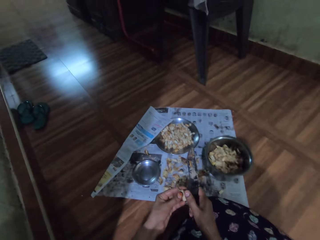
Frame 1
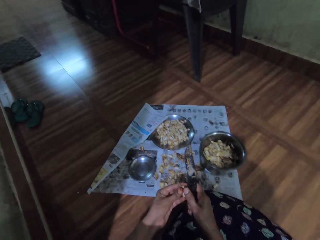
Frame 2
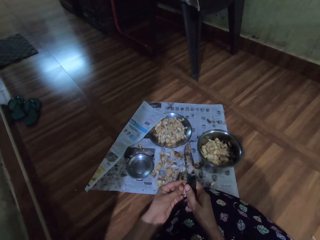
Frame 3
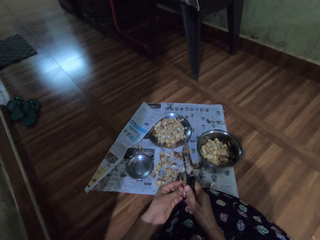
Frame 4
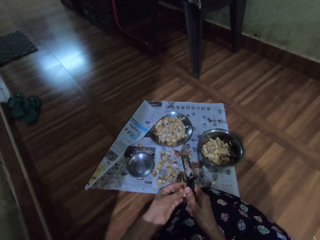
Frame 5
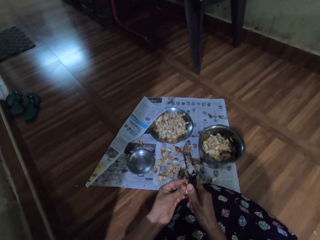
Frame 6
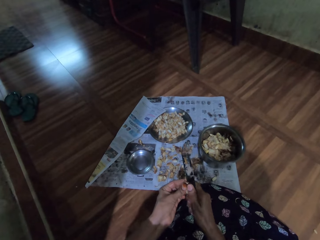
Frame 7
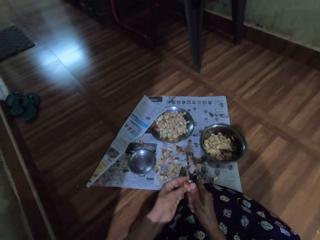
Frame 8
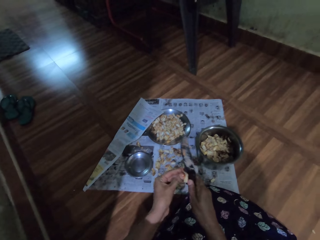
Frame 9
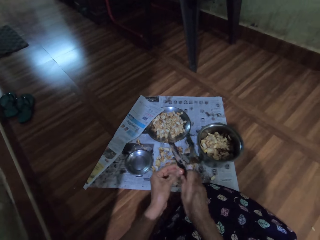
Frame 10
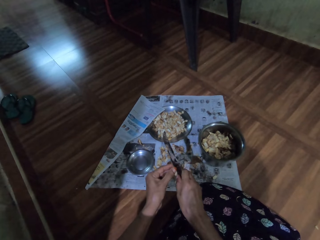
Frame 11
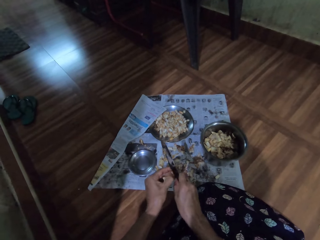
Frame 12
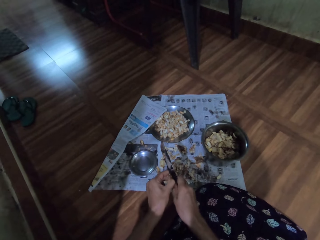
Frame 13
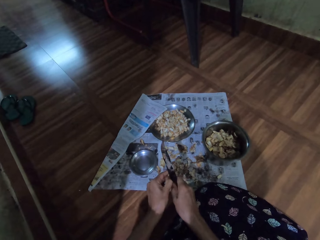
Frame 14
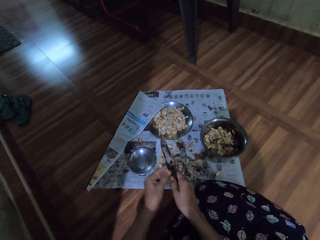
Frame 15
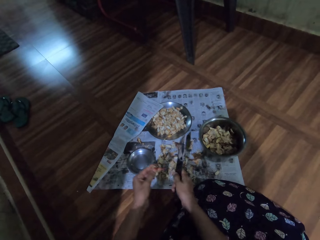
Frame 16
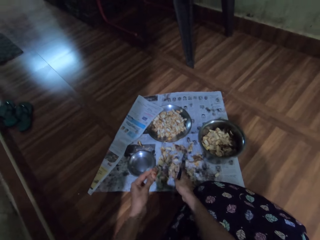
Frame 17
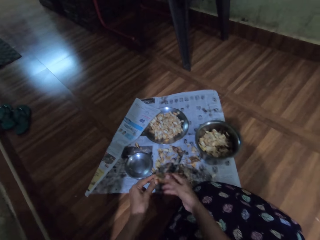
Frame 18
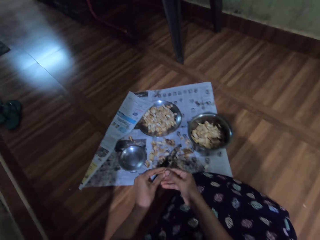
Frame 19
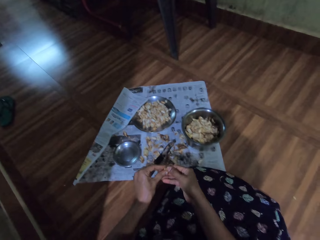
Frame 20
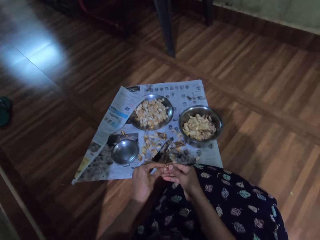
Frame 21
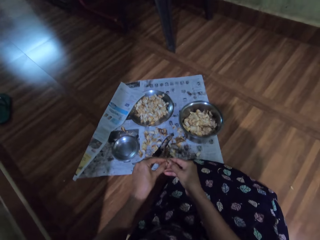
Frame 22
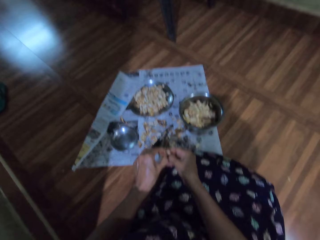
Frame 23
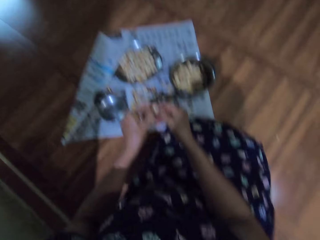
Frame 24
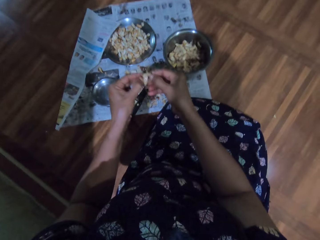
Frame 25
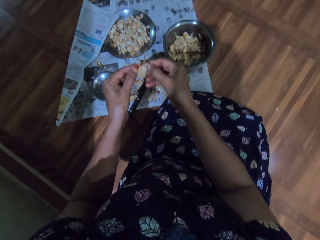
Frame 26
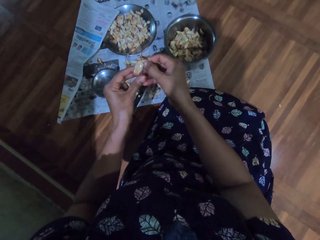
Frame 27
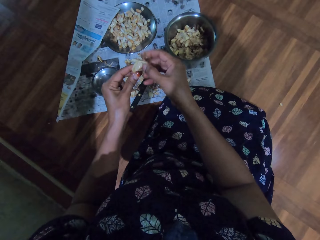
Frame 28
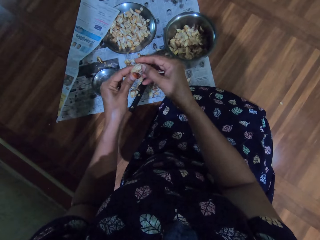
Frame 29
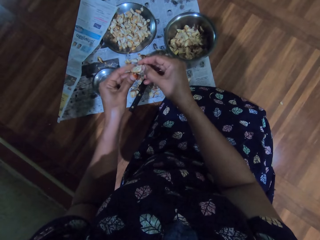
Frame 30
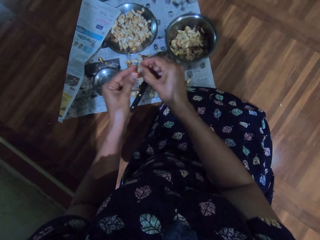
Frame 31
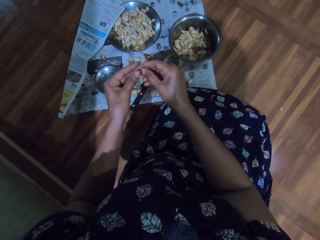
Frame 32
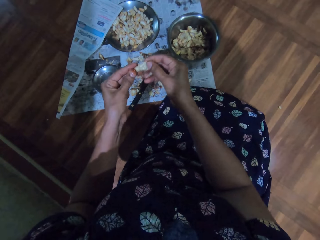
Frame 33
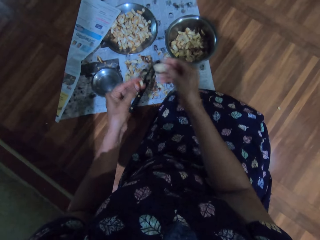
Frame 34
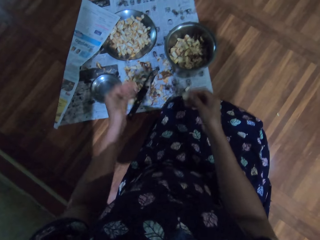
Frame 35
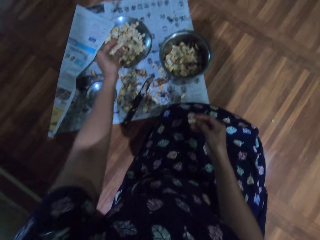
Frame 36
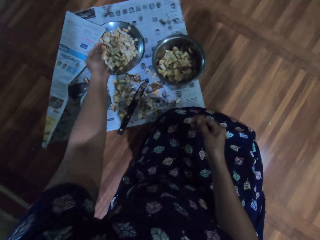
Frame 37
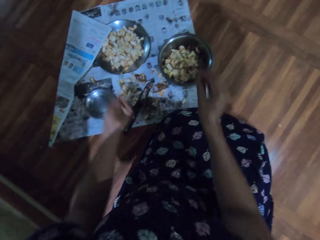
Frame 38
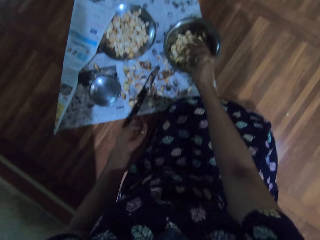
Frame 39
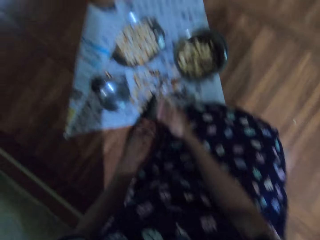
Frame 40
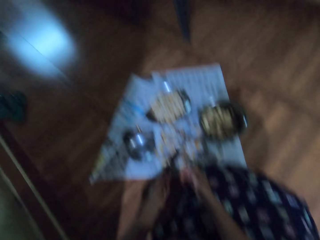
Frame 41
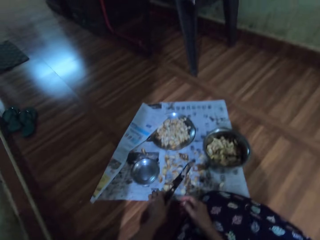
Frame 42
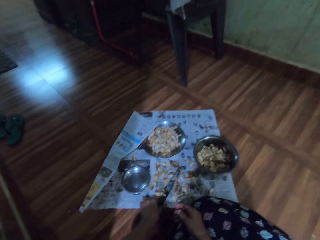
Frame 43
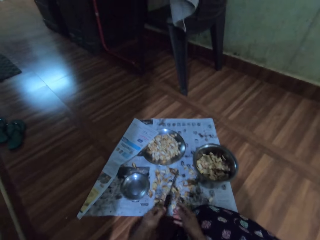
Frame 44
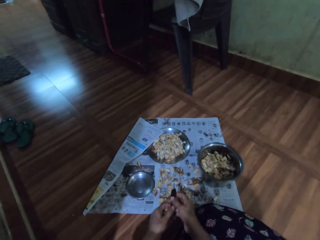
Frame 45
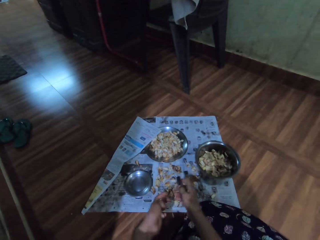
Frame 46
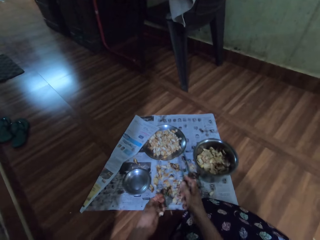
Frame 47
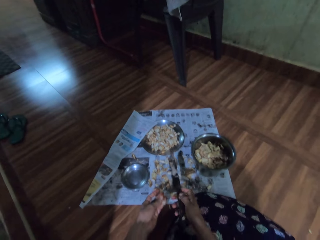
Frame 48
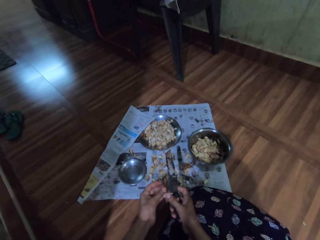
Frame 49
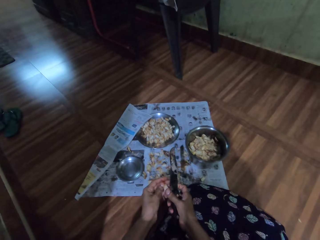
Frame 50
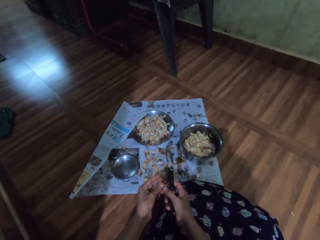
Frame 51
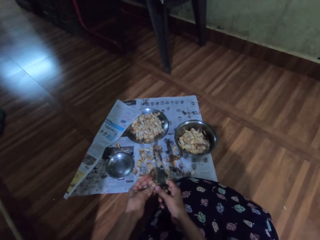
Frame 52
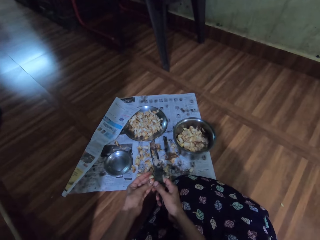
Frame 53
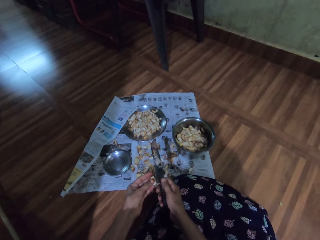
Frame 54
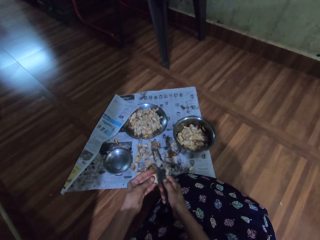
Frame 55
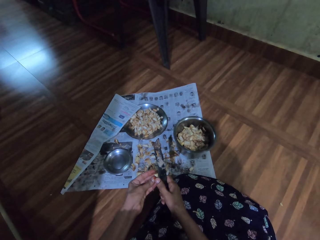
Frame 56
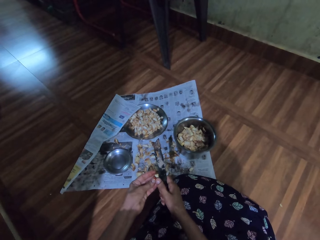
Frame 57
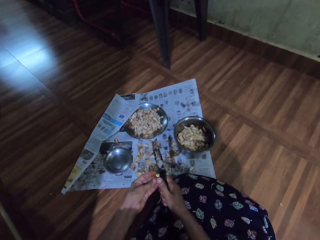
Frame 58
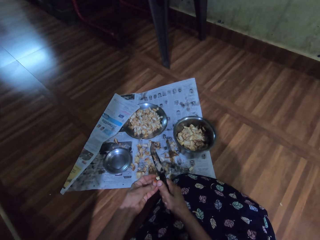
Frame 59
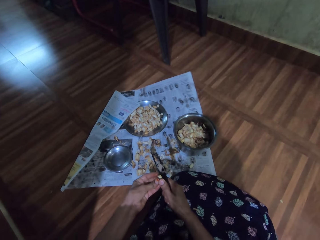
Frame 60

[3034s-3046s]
The camera wearer cuts the garlic with the knife in her right hand. She peels the garlic. She drops the knife on the newspaper with her right hand. She divides the garlic with both hands. She peels the garlic. She drops the garlic in the plate with her left hand. She drops the garlic in the plate with her right hand. She picks up the knife from the newspaper with her left hand. She passes the knife to her right hand. She cuts the garlic with the knife in her right hand.

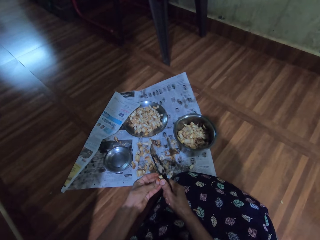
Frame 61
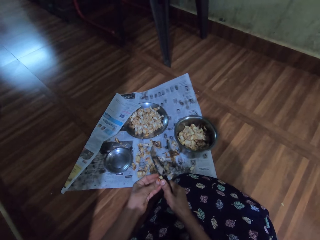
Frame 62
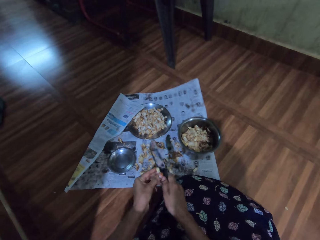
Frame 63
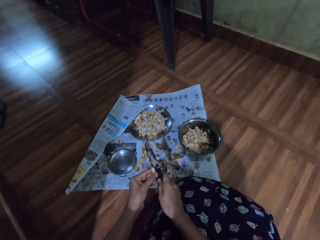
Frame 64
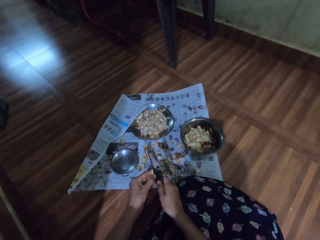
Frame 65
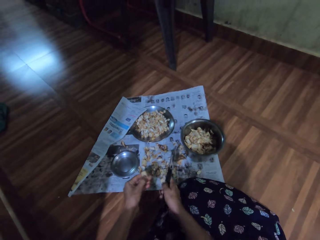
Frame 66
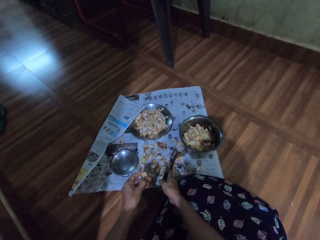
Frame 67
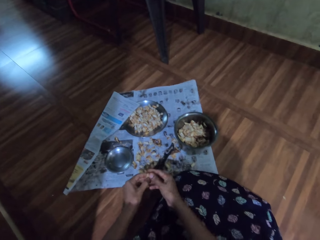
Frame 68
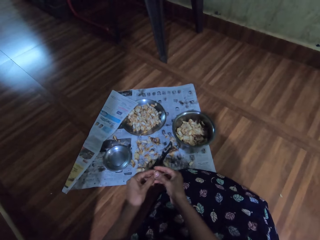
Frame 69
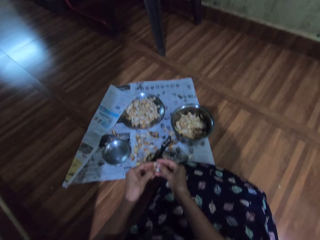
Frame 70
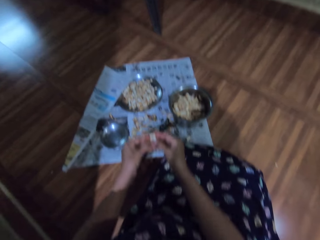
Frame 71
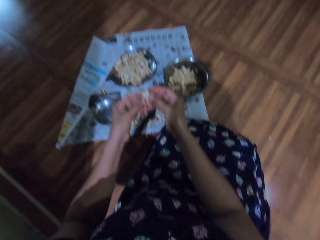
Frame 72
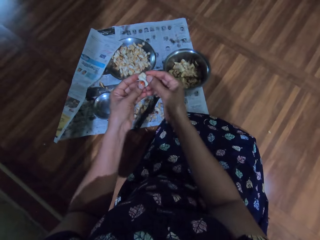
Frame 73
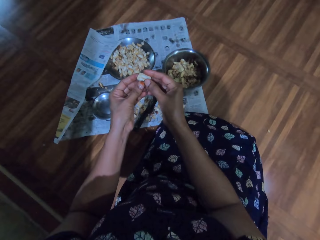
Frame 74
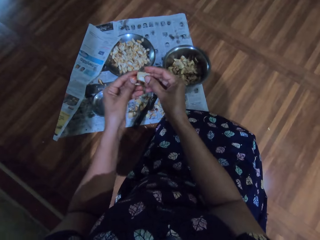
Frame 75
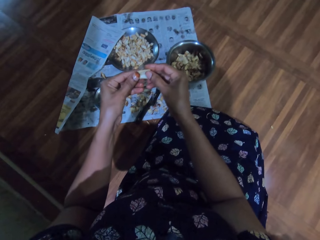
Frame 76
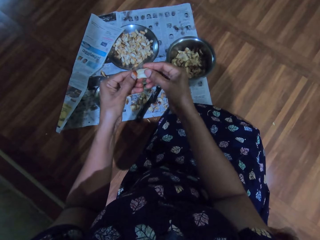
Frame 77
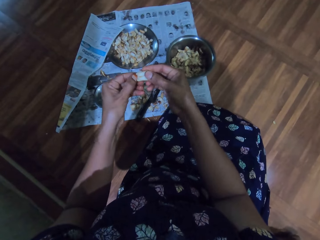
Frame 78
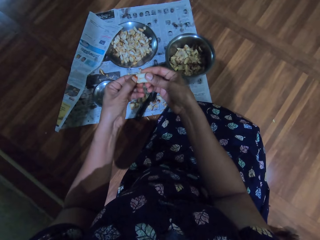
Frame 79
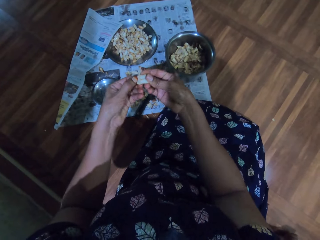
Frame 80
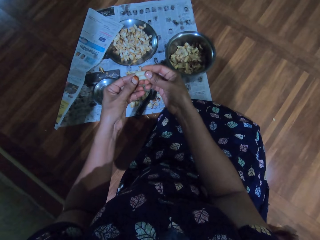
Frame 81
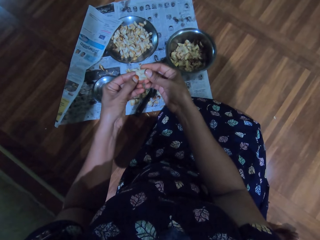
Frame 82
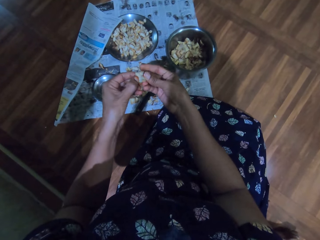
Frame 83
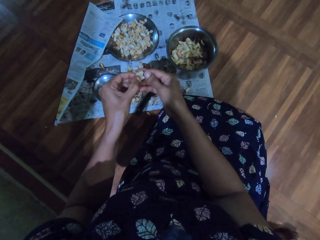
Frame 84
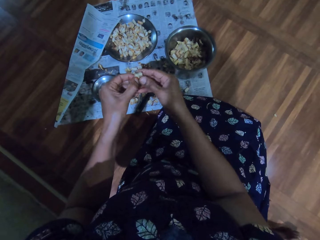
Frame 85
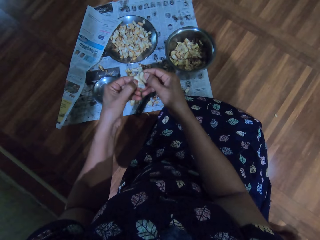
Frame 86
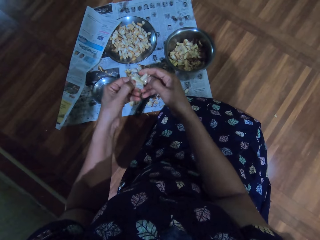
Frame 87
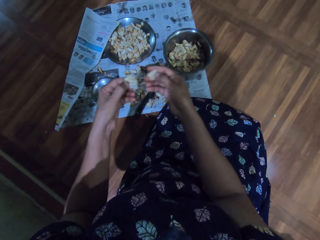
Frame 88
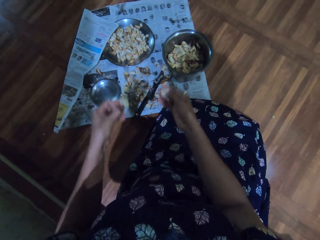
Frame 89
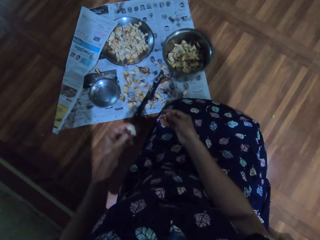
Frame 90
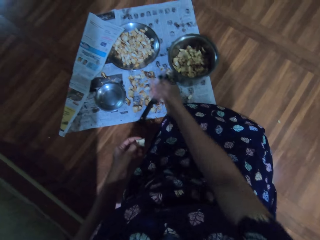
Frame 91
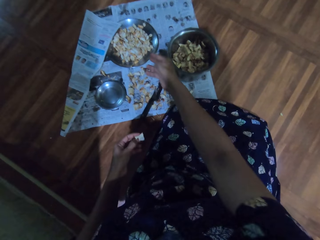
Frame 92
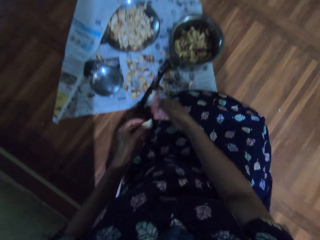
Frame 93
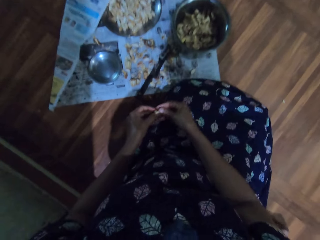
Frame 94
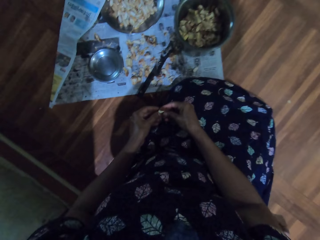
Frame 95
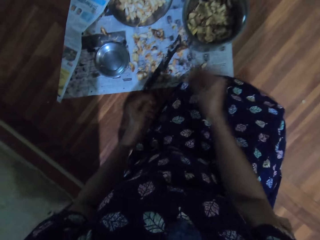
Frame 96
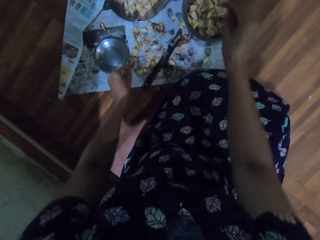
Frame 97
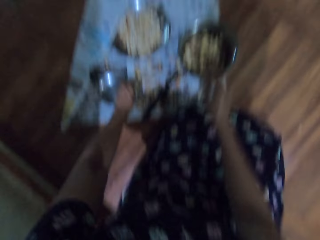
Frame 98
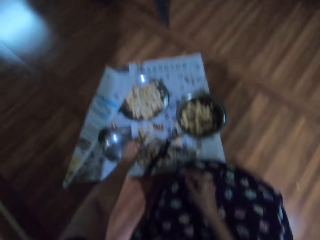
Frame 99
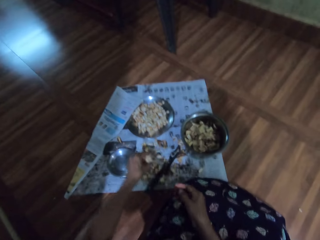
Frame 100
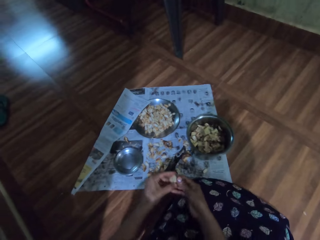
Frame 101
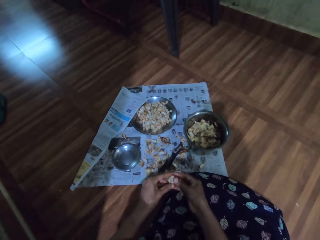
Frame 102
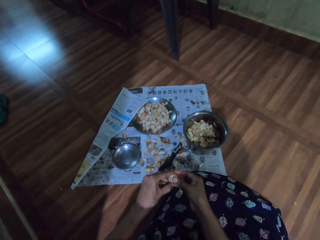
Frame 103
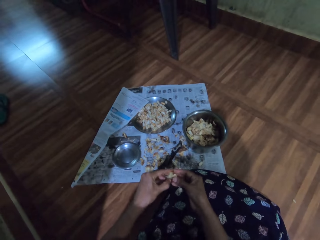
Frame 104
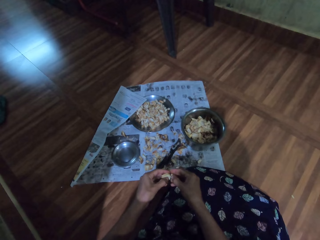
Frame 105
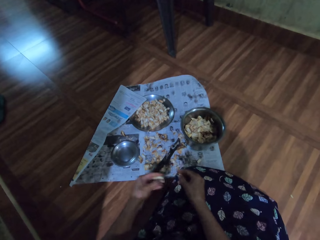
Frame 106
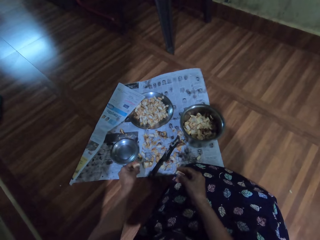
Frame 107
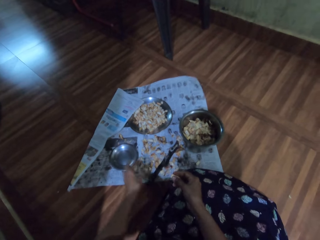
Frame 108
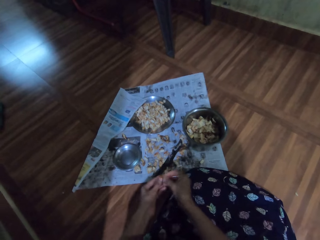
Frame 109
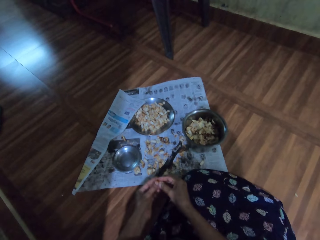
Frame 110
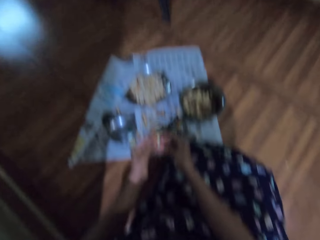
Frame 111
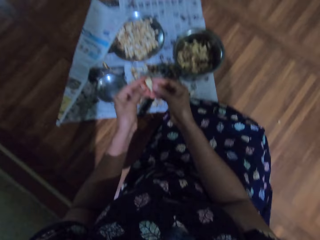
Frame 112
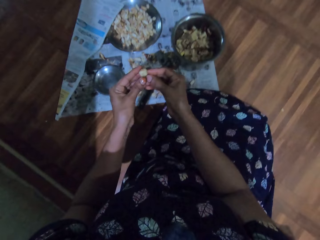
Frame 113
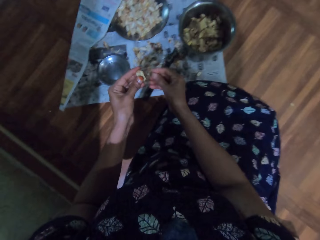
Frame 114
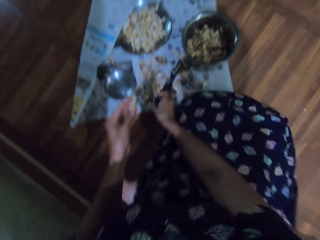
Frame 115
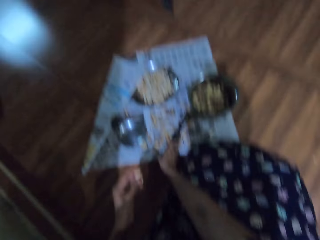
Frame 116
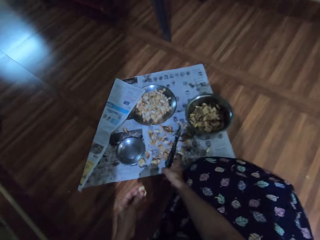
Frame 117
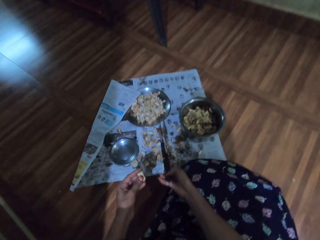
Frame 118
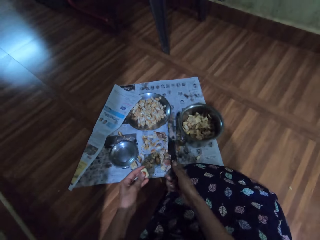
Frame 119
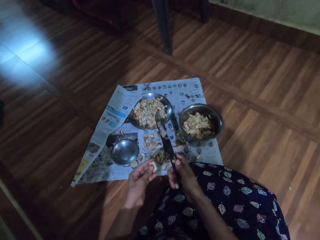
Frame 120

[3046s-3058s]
The camera wearer peels the garlic. She drops the knife on the newspaper with her right hand. She divides the garlic with both hands. She peels the garlic. She drops the garlic in the plate with her right hand. She passes the garlic to her right hand. She drops the garlic in the plate with her right hand. She picks up a garlic from the newspaper with her left hand. She divides the garlic with both hands. She drops the garlic on the newspaper with her left hand. She divides the garlic with both hands. She picks up the knife from the newspaper with her right hand.
